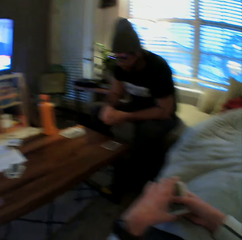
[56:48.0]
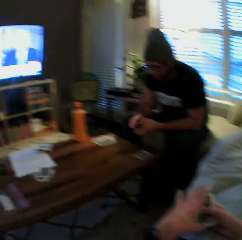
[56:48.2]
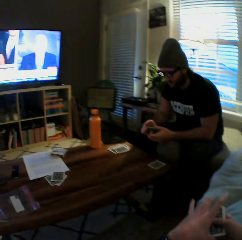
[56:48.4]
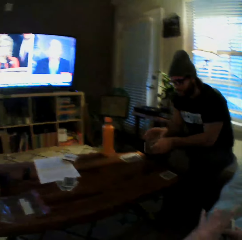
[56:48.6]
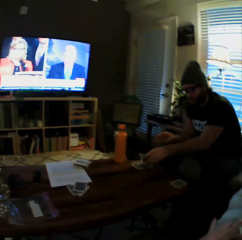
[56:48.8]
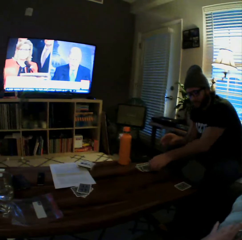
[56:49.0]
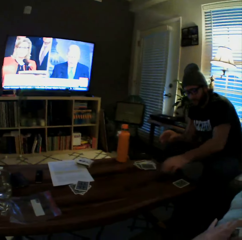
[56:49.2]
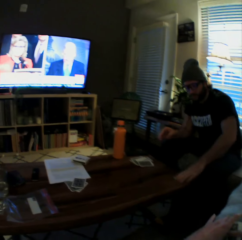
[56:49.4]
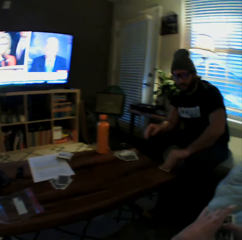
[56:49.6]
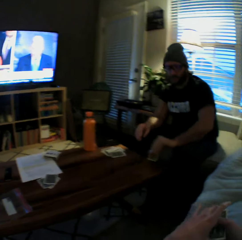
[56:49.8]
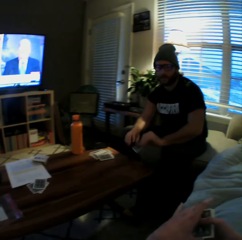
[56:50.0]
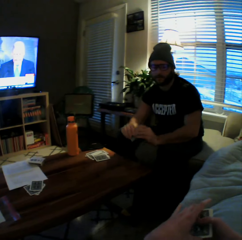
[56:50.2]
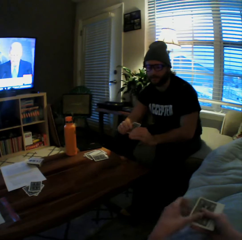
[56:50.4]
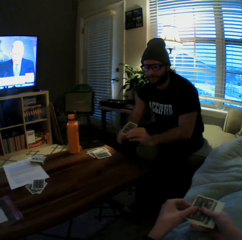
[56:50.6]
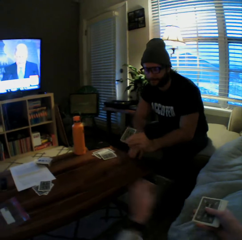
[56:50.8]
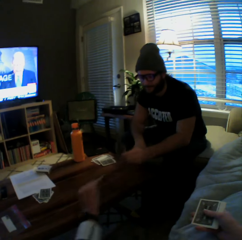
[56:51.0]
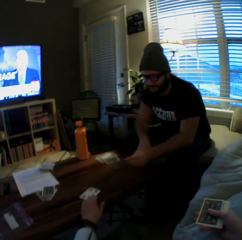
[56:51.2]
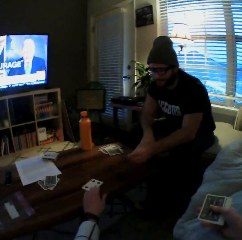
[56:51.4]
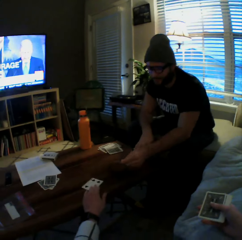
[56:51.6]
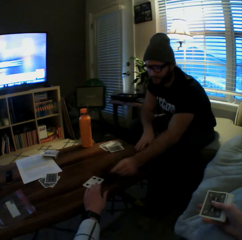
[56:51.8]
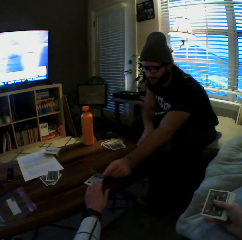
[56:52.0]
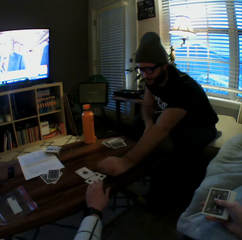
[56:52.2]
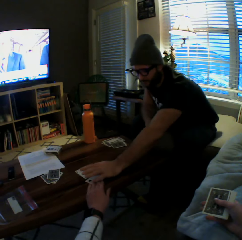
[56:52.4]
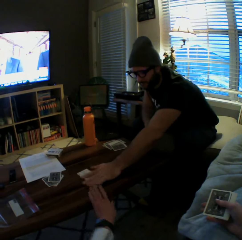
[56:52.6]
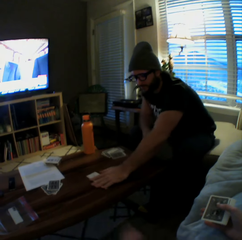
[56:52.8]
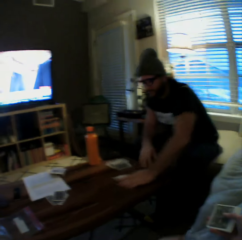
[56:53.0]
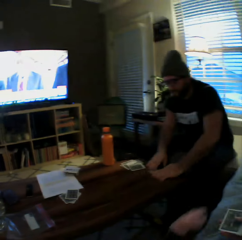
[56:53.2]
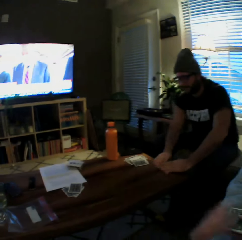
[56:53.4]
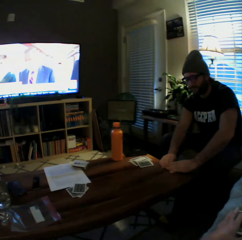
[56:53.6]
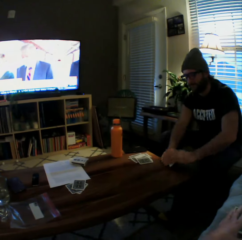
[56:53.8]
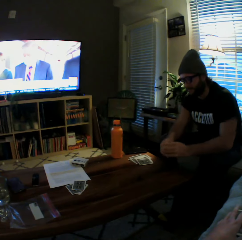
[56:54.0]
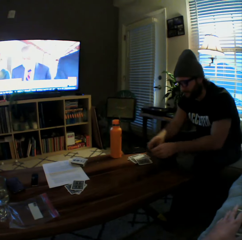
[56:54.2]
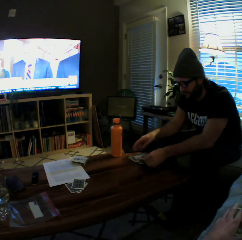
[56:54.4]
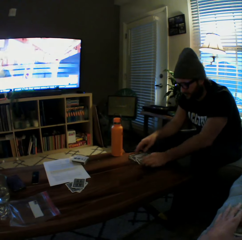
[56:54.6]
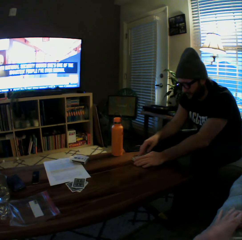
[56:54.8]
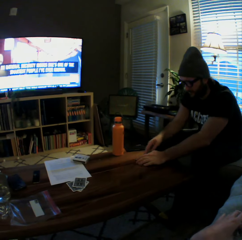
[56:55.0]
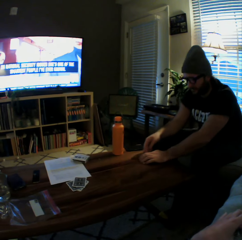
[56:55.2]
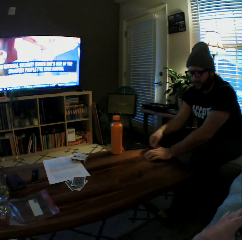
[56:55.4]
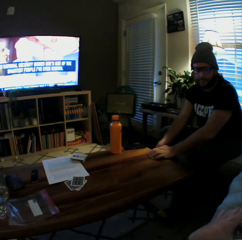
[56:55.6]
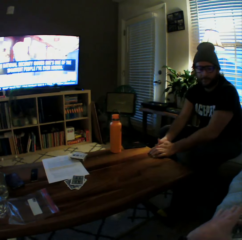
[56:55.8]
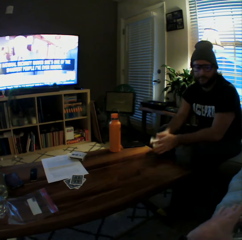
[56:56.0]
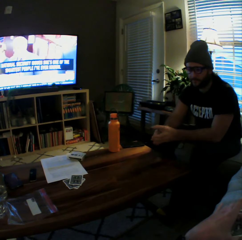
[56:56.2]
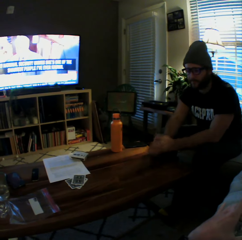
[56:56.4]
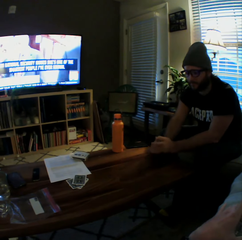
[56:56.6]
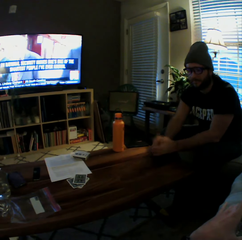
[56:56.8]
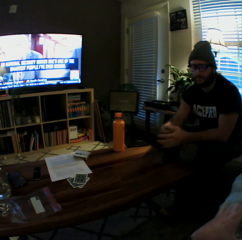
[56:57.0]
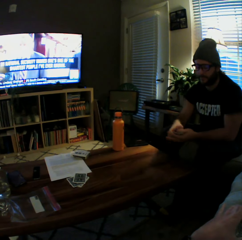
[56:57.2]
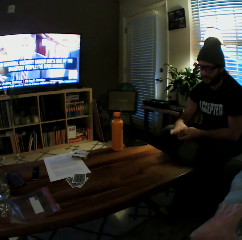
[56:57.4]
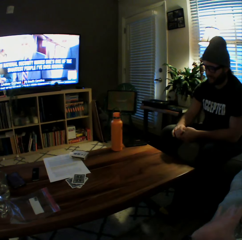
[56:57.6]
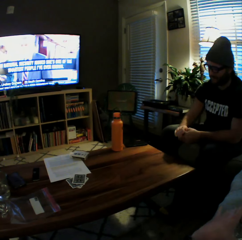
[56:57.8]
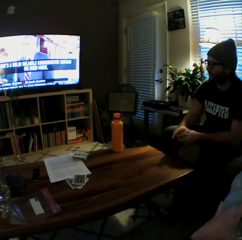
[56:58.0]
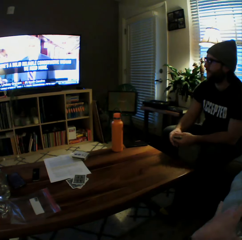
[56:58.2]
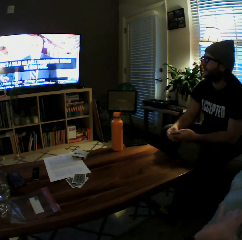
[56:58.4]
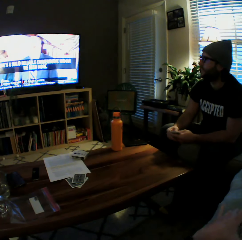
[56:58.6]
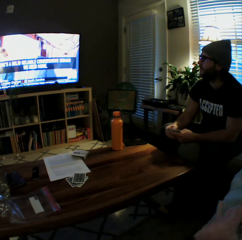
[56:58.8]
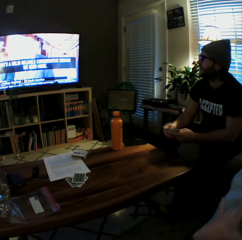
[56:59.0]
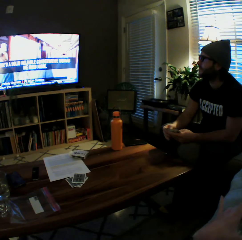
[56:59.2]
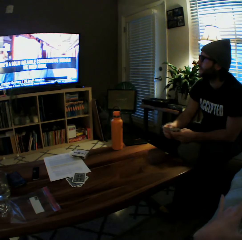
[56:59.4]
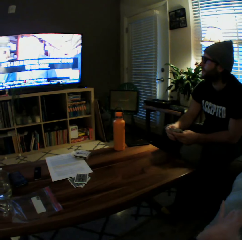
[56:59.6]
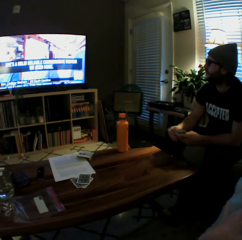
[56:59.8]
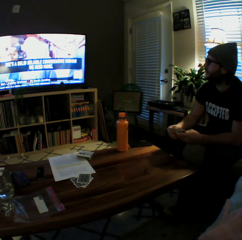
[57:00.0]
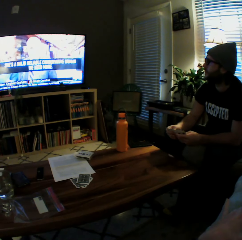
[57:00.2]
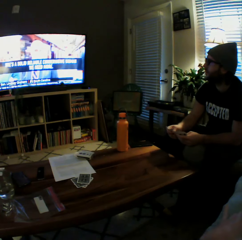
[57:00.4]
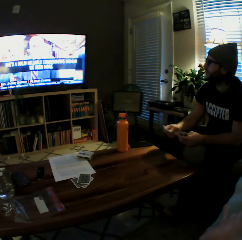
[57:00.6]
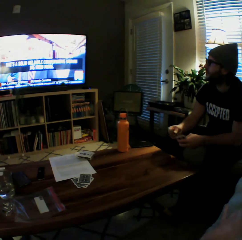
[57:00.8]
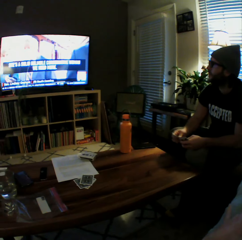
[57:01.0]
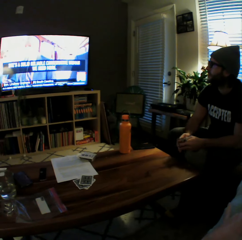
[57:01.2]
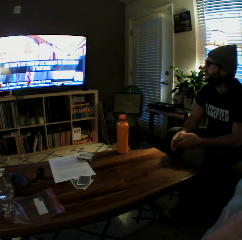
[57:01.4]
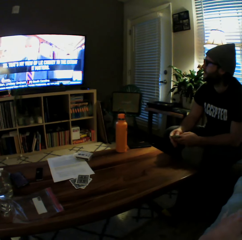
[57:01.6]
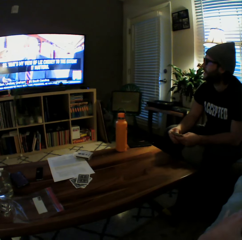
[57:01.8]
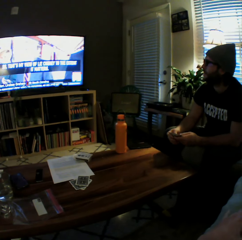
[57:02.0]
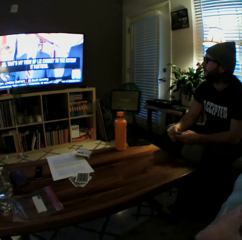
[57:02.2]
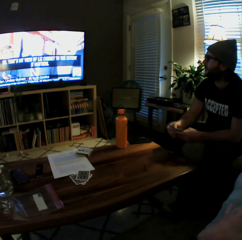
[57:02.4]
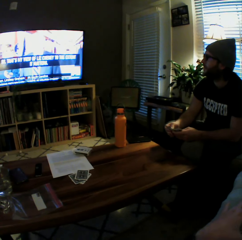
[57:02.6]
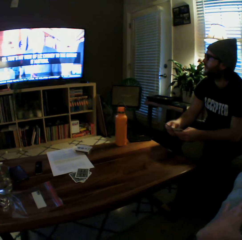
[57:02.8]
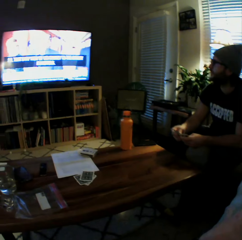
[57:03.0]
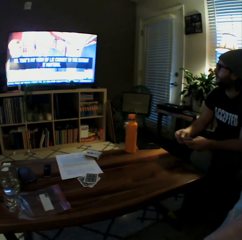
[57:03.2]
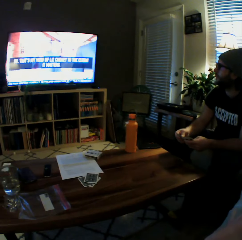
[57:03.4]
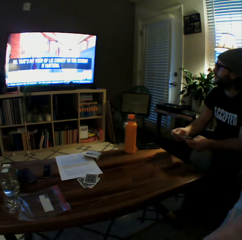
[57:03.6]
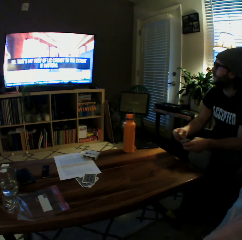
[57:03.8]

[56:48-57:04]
A man drops the cards on the table with his left hand. The man picks the cards from the table with his right hand. The camera wearer plays another card on the table with her left hand. The man plays another card on the table with his left hand. The man picks the cards from the table with his left hand, picks more cards from the table with both his hands and shuffles the cards in both his hands.

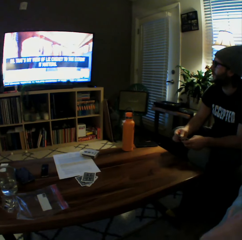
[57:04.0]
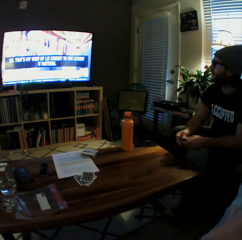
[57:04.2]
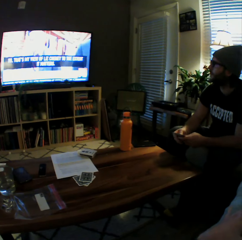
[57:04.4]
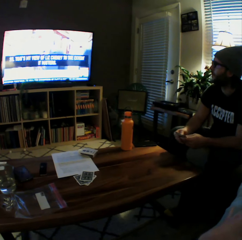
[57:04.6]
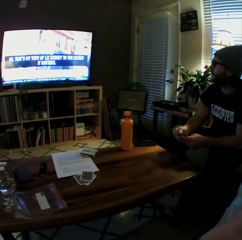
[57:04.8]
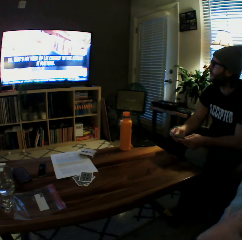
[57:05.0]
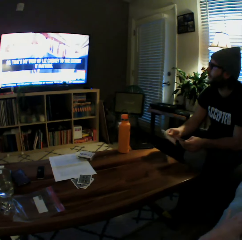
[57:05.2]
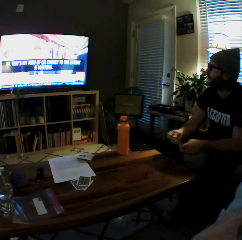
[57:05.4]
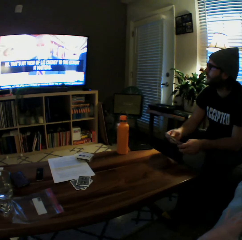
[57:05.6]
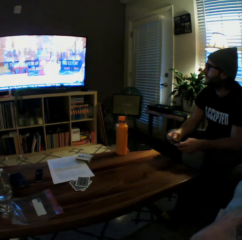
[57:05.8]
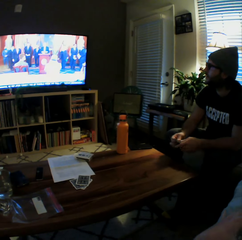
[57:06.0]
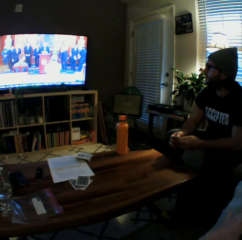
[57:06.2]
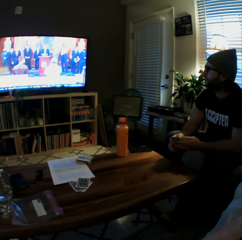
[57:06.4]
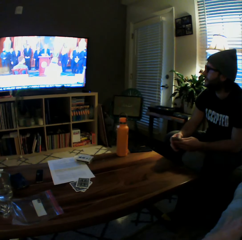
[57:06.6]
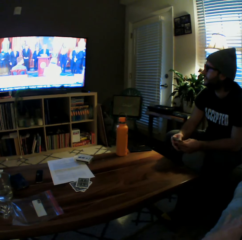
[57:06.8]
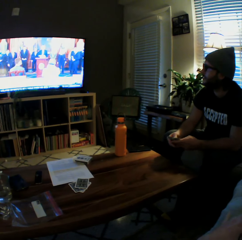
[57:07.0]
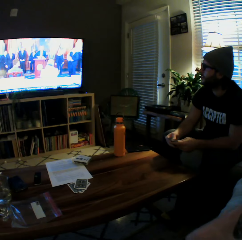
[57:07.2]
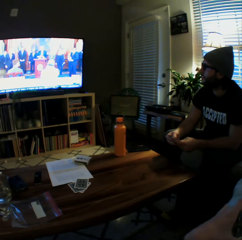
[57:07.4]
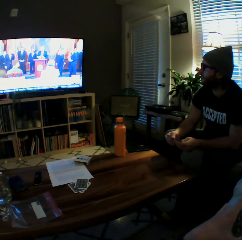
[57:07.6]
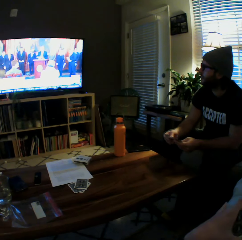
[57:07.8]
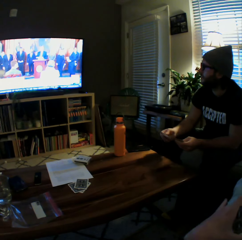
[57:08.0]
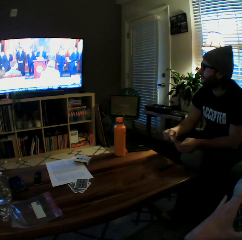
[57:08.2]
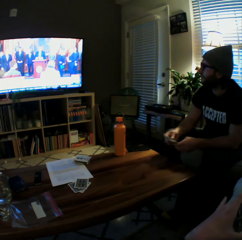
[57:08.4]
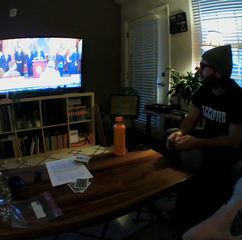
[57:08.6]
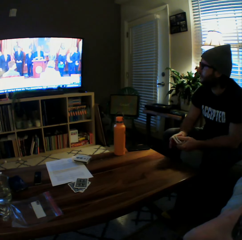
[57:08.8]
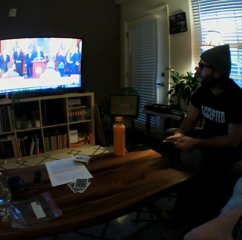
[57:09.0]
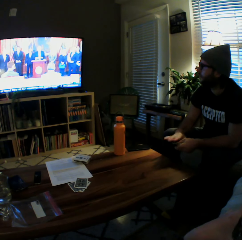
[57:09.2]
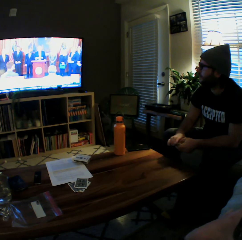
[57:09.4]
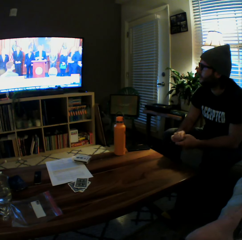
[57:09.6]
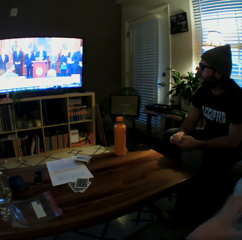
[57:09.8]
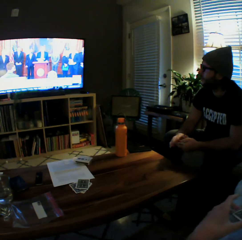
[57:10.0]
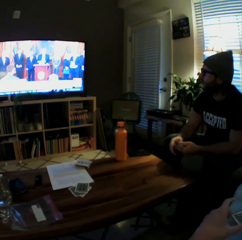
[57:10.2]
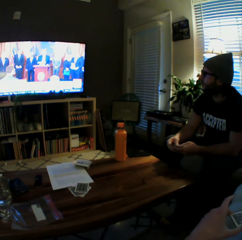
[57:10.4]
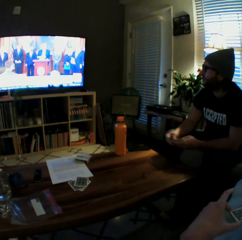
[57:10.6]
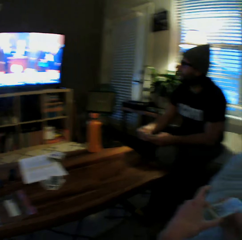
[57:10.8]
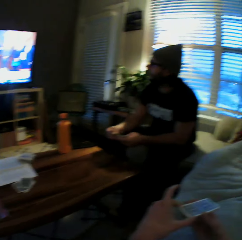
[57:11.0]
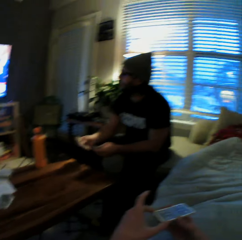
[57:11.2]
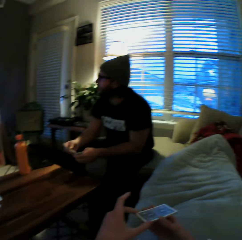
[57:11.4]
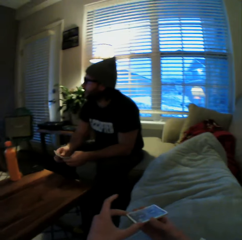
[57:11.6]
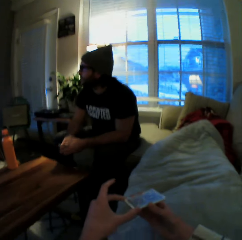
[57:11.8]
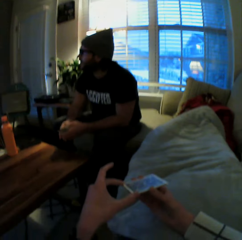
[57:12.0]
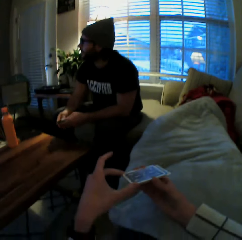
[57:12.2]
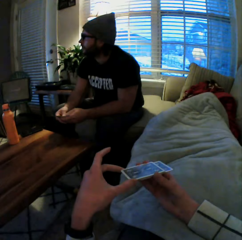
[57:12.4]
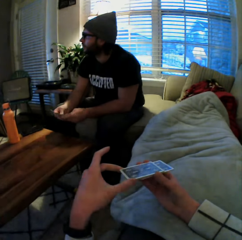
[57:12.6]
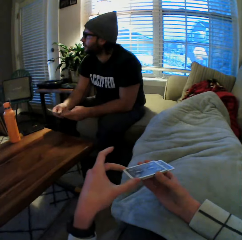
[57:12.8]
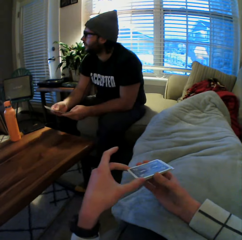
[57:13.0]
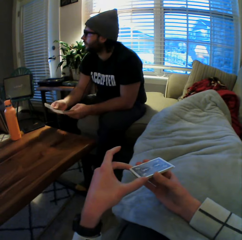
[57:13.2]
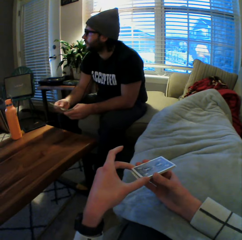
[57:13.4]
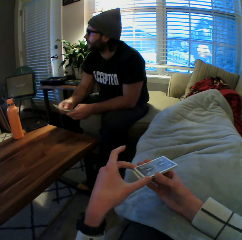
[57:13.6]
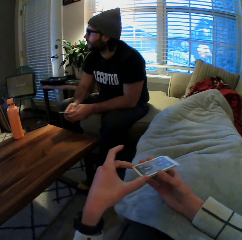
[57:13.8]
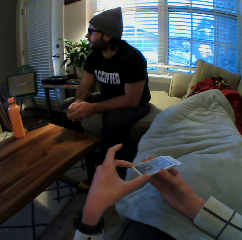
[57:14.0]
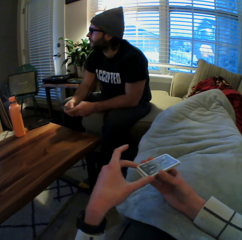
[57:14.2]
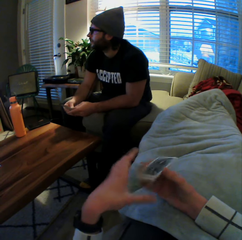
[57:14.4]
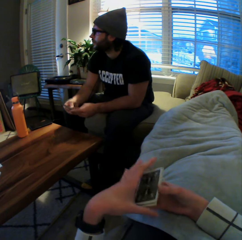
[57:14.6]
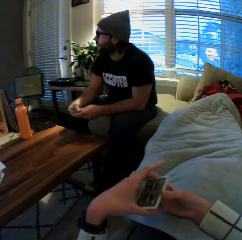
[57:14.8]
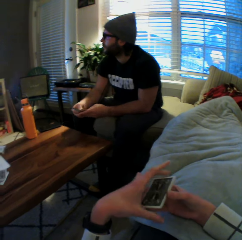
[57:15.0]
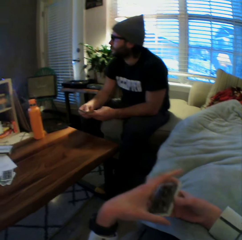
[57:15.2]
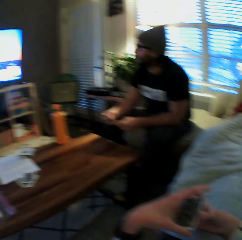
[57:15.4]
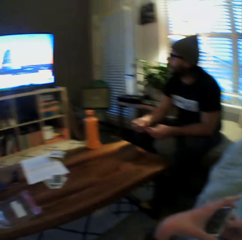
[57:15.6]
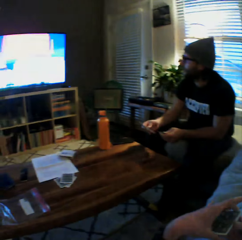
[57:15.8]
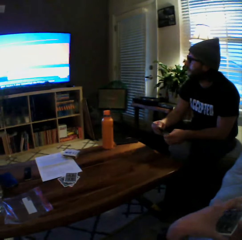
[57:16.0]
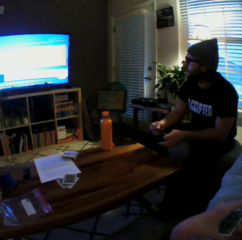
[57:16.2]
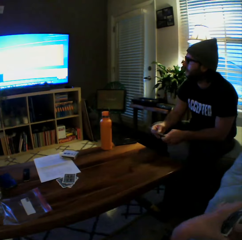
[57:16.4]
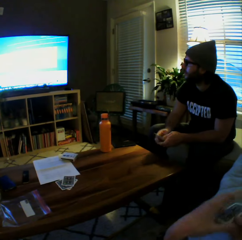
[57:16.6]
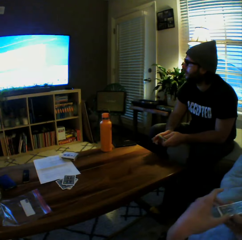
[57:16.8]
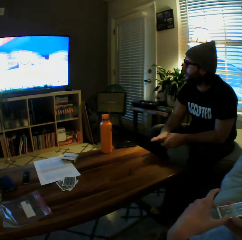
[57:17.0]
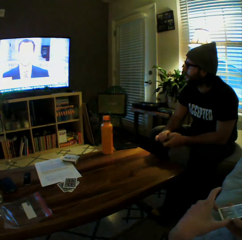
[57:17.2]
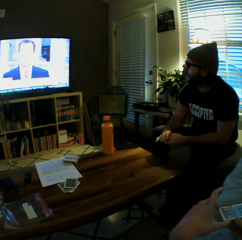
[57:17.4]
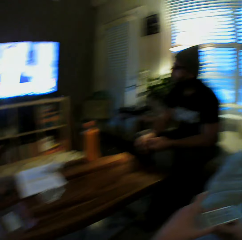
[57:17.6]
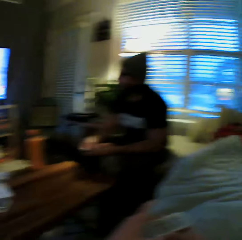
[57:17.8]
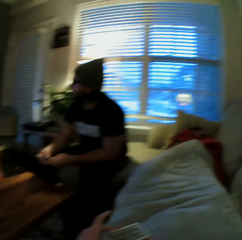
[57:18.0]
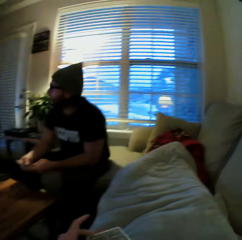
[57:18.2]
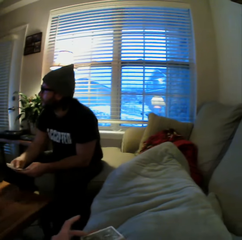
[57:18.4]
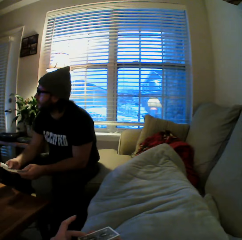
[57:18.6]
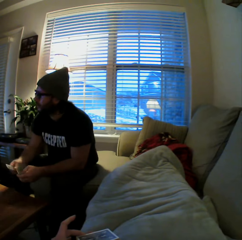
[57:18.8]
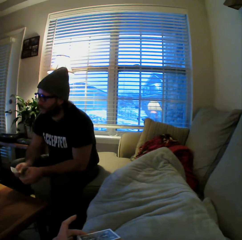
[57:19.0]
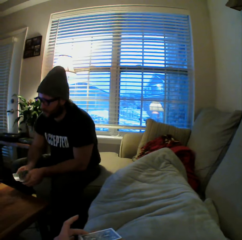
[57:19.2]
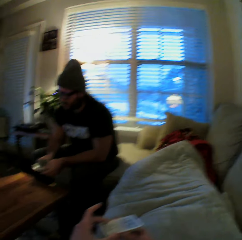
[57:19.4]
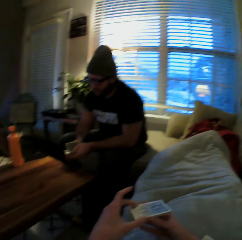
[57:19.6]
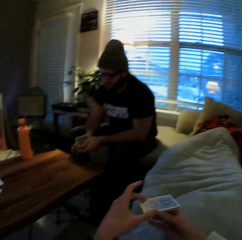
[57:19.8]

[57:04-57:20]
The camera wearer shuffles the cards.
